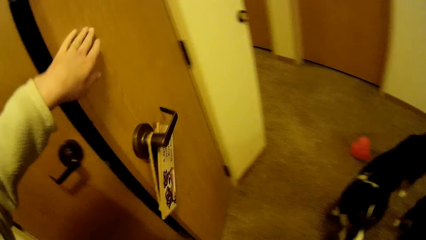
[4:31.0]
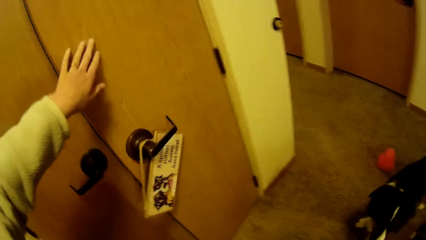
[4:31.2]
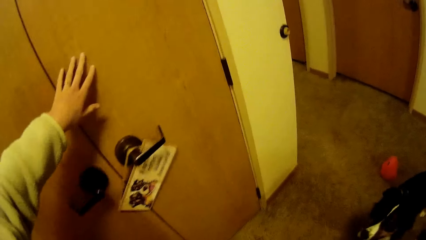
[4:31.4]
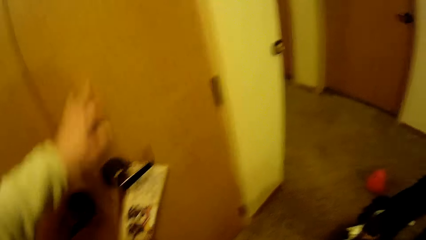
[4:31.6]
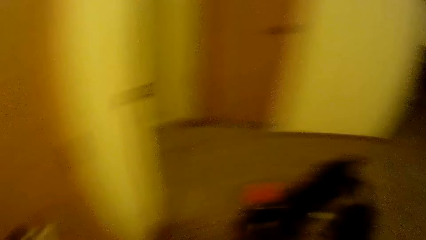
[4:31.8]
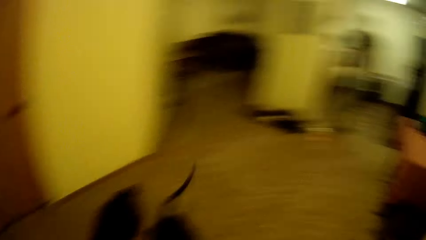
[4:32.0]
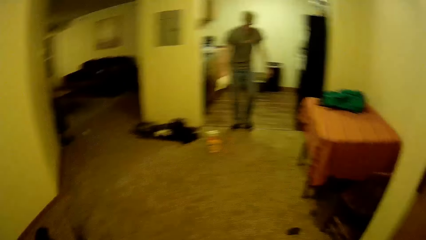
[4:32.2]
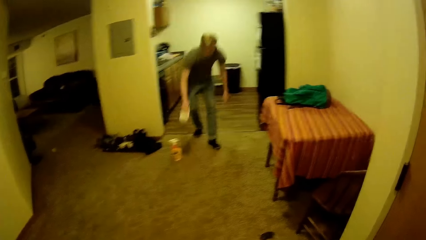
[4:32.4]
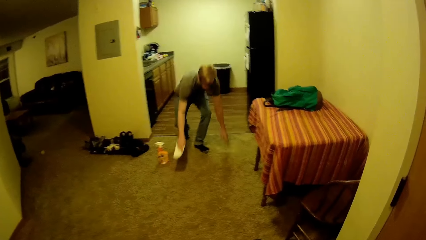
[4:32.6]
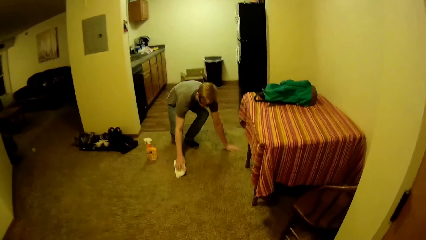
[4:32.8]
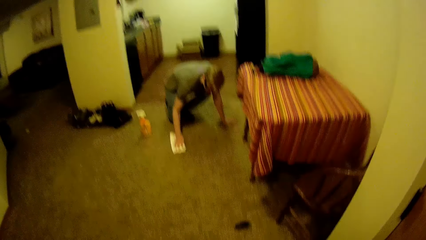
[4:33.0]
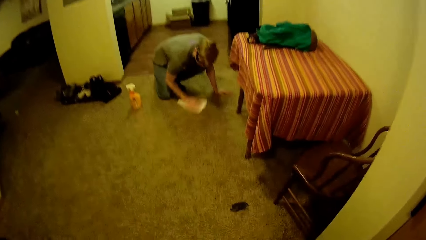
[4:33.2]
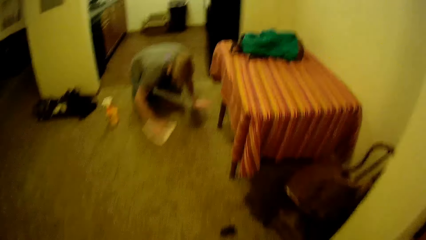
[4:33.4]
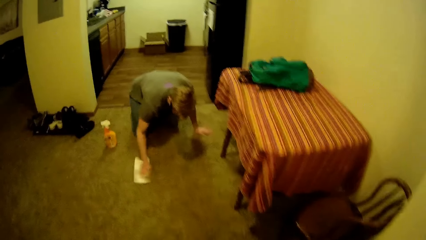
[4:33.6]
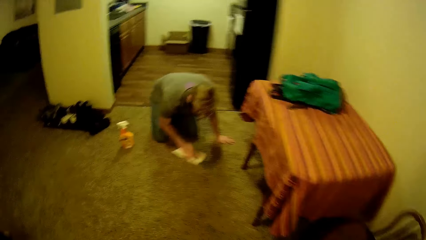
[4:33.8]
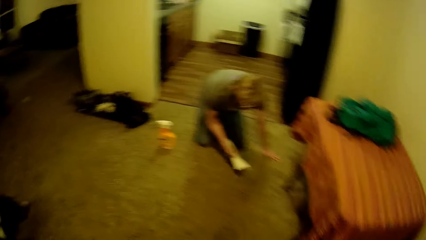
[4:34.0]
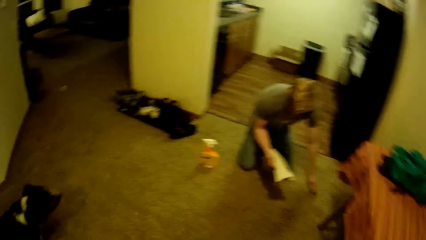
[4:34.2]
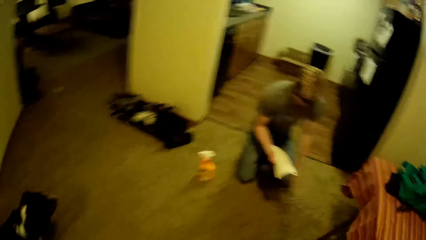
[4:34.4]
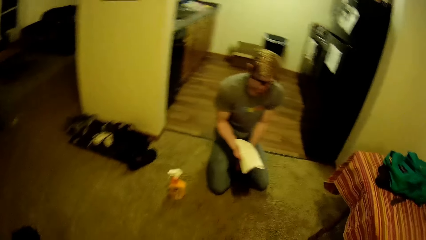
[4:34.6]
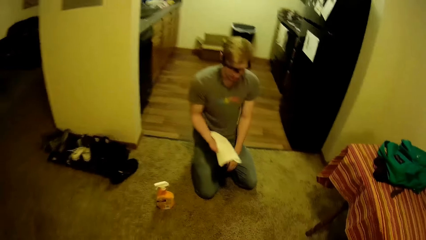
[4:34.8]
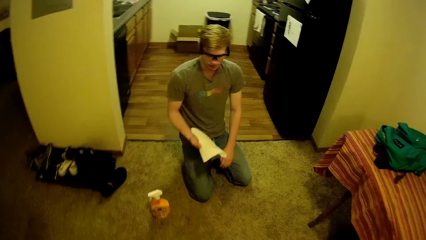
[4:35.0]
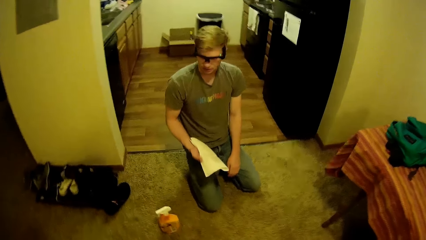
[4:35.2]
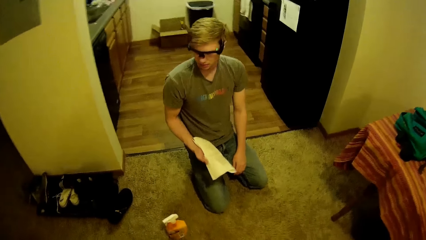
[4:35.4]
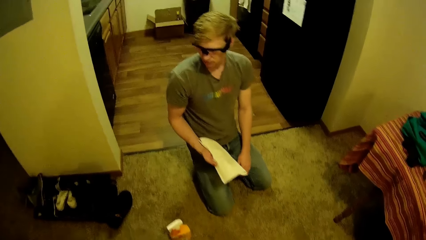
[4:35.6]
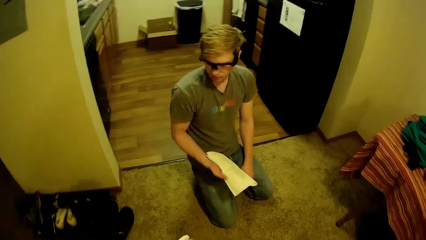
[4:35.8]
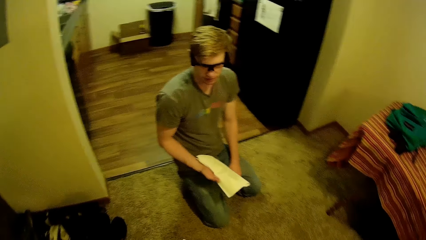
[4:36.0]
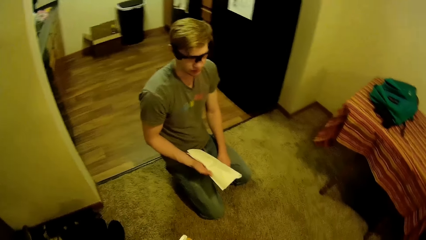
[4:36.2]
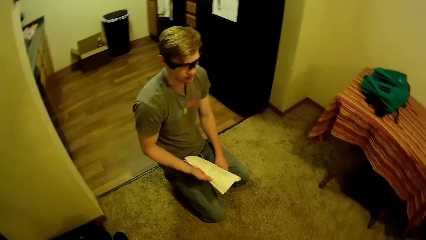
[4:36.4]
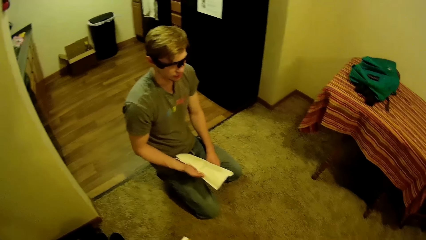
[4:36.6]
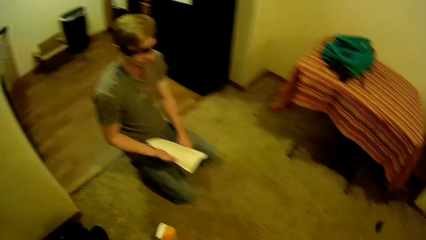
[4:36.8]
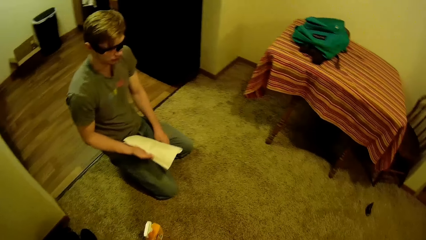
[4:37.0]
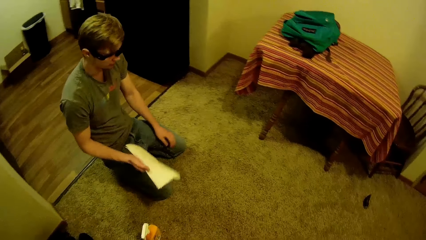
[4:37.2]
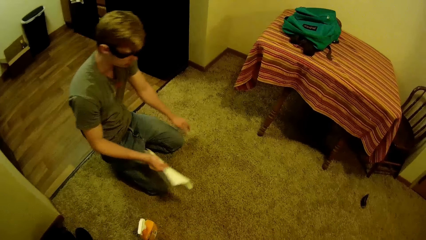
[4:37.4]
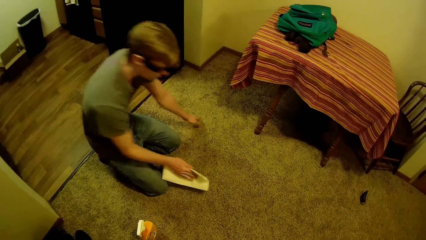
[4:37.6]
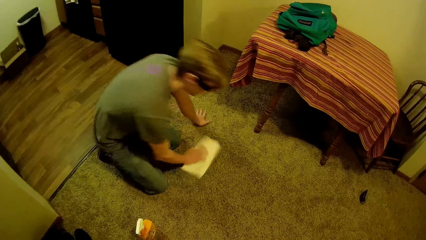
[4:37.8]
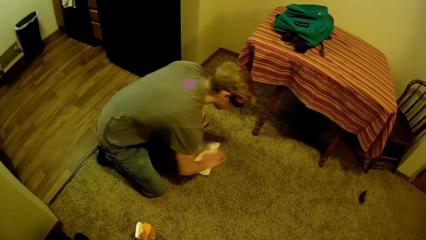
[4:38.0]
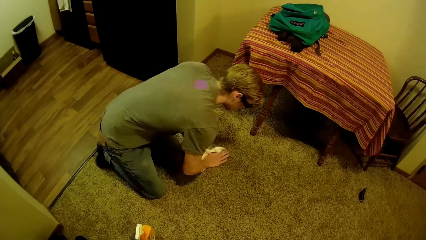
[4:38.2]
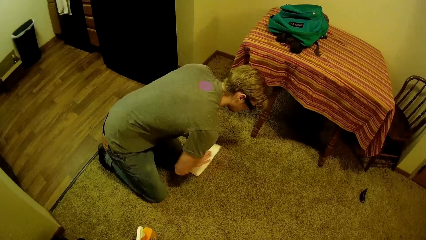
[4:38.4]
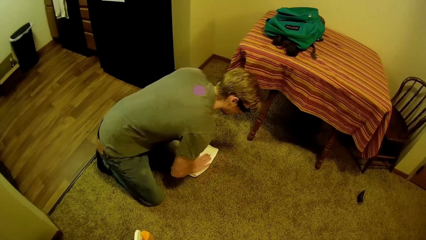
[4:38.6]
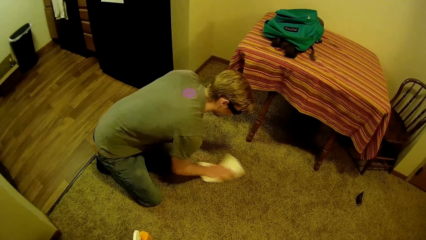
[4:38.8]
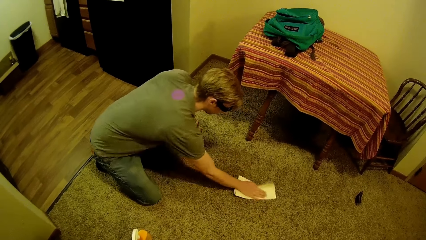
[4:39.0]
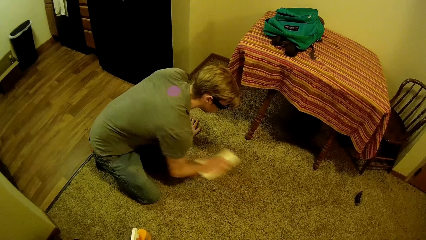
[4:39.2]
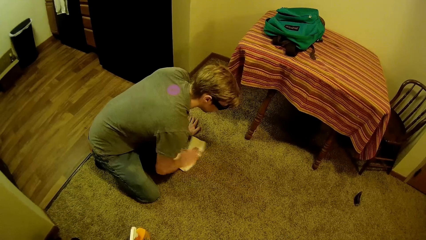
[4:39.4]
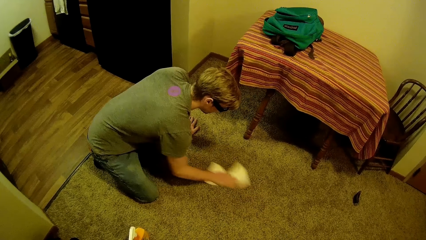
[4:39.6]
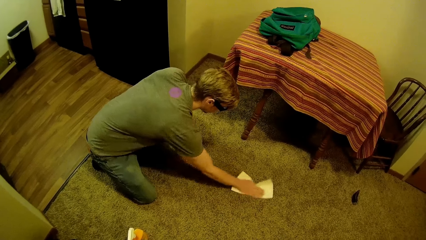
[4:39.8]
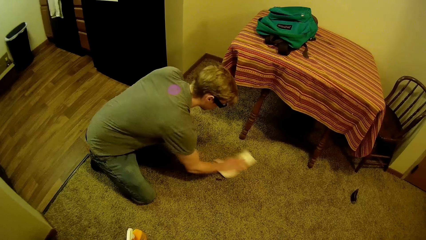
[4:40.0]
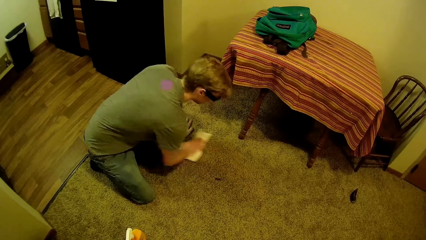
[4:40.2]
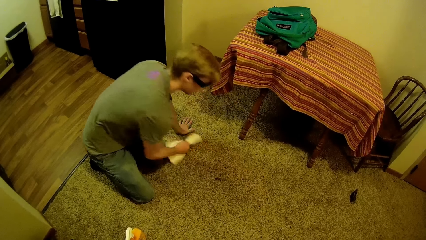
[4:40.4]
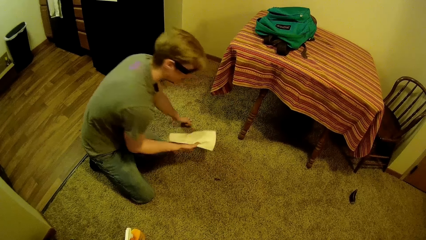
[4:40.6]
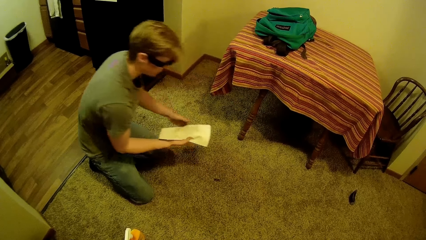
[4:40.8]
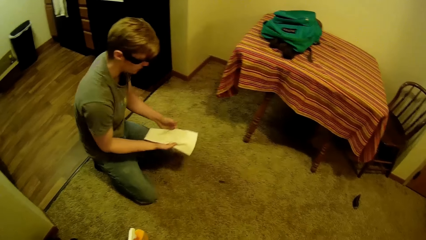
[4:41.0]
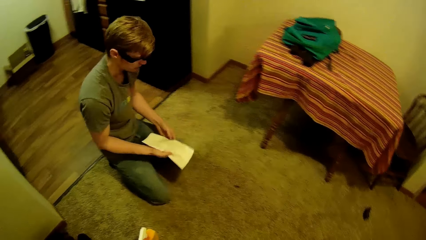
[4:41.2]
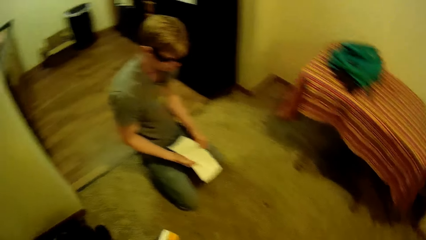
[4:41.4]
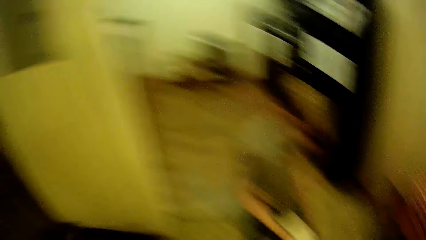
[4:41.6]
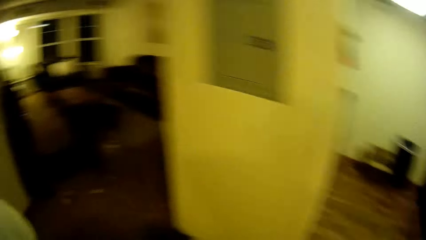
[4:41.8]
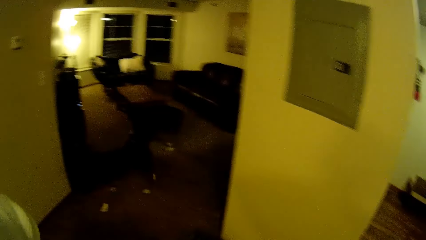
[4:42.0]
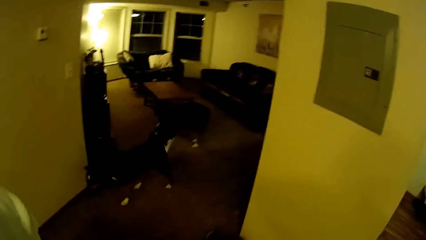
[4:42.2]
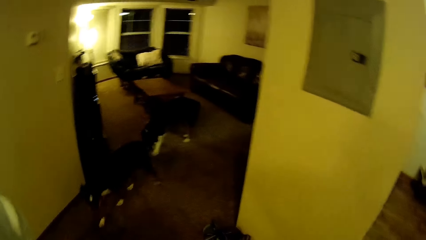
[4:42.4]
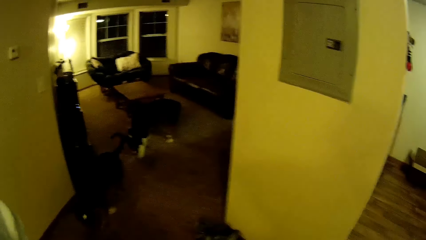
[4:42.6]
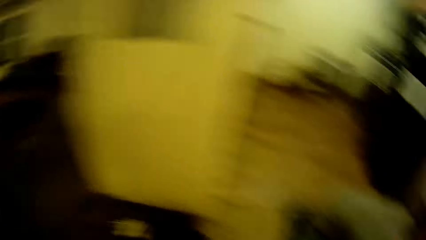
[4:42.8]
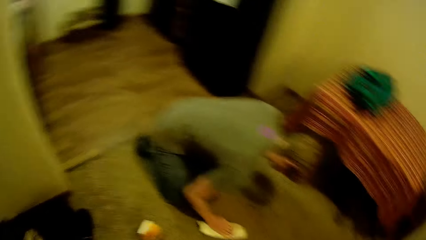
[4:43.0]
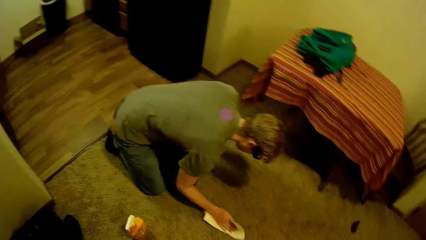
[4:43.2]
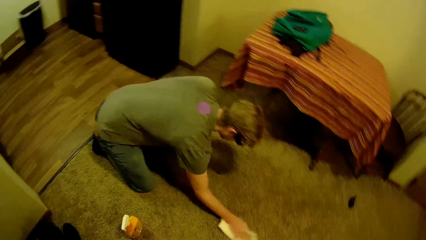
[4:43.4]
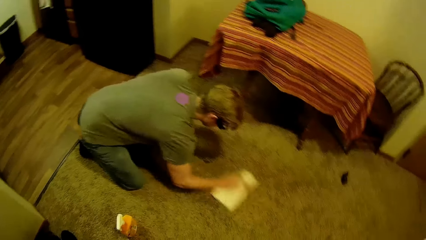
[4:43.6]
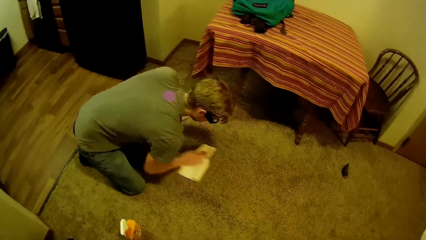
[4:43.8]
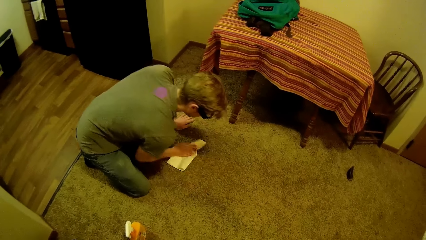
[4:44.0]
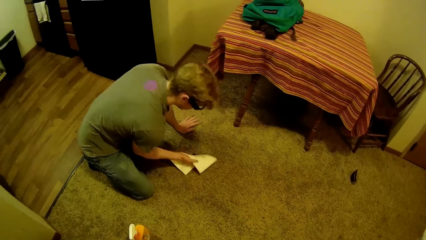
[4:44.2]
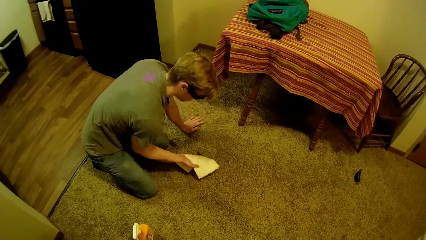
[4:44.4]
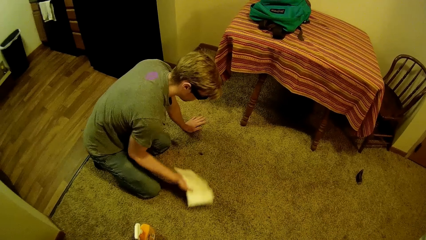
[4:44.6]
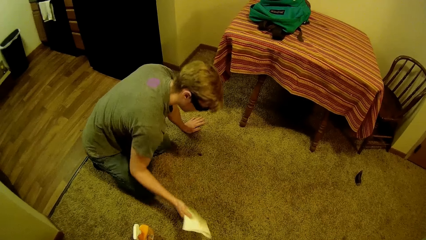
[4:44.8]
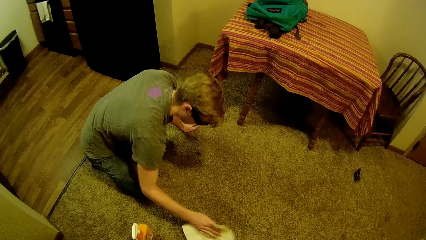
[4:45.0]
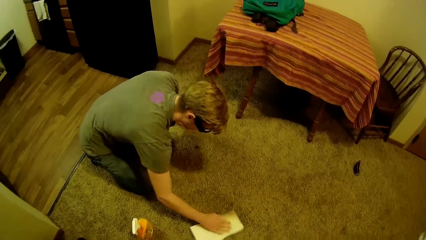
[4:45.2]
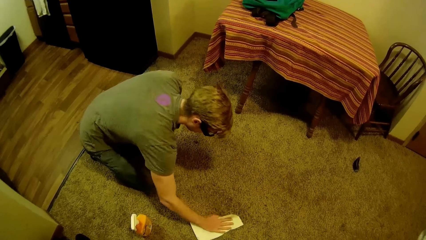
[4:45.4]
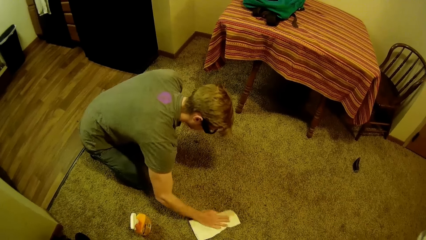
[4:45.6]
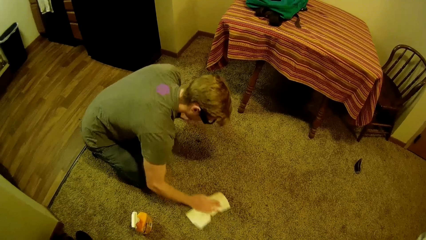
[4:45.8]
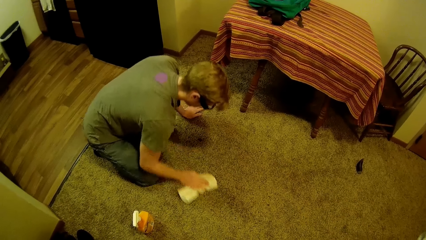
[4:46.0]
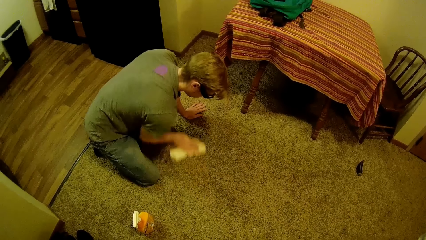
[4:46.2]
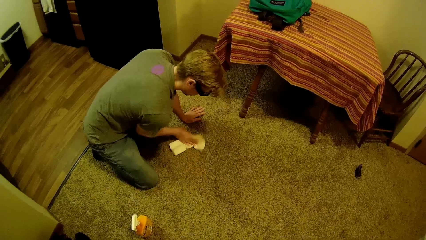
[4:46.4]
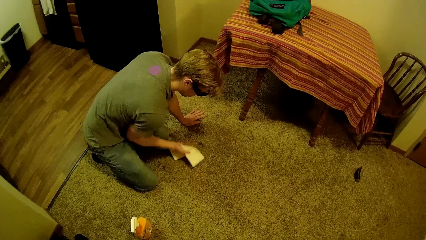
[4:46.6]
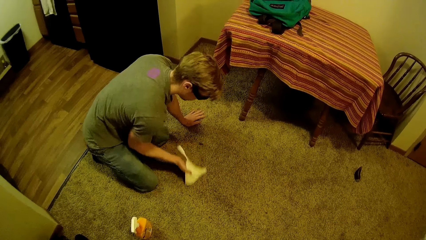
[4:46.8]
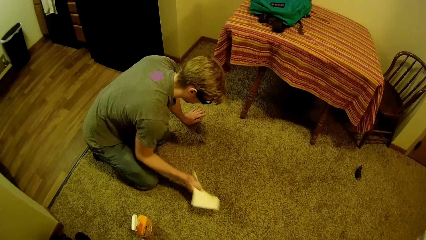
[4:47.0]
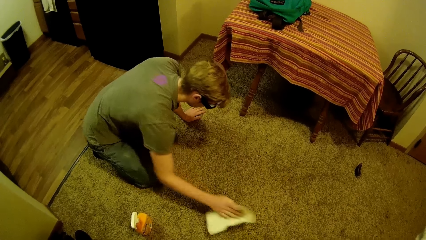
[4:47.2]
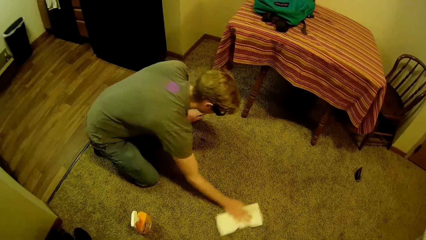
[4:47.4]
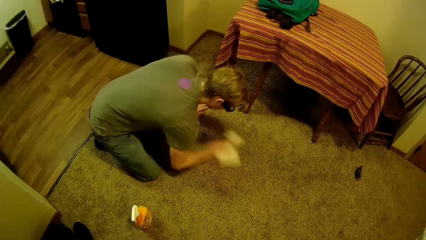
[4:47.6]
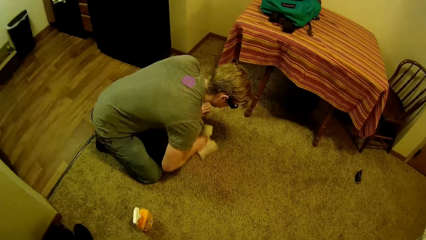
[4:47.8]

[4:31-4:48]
The camera wearer turns around. A man bends on the floor. The man cleans the floor with the paper towel or paper. The camera wearer walks towards the man. The man views the paper and looks around the house. The man cleans the floor with the paper towel. The man views the paper. The camera wearer looks around the house. The man wipes the floor using the paper.
